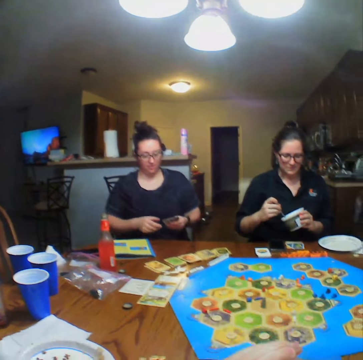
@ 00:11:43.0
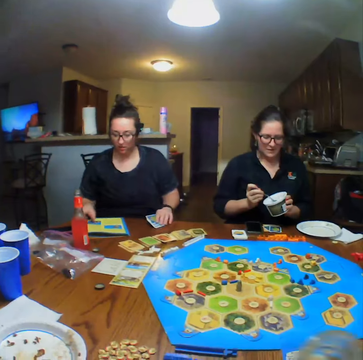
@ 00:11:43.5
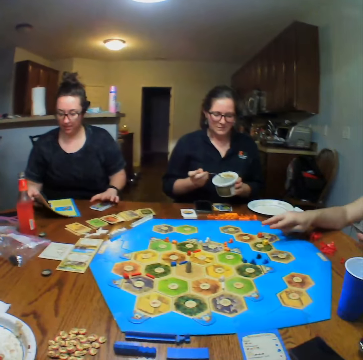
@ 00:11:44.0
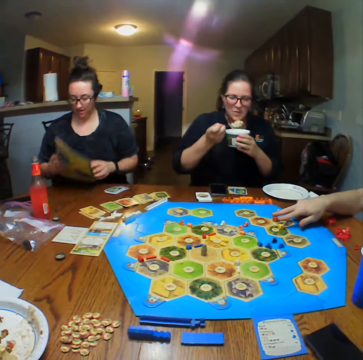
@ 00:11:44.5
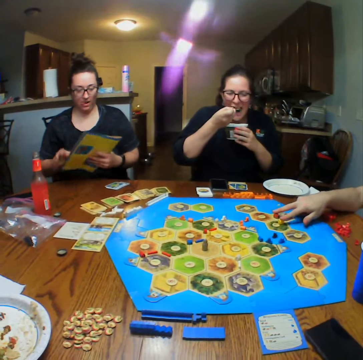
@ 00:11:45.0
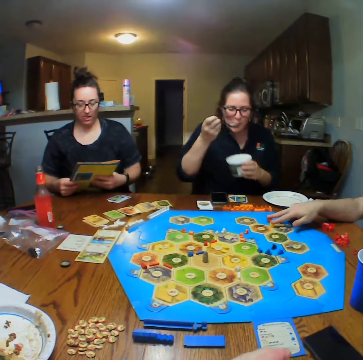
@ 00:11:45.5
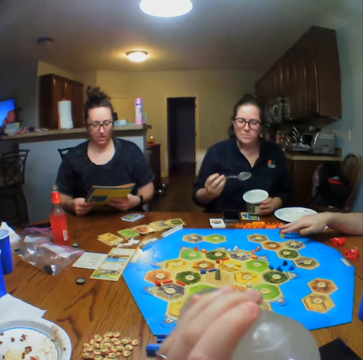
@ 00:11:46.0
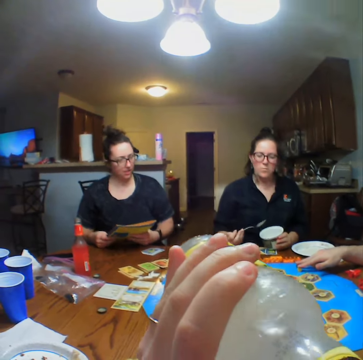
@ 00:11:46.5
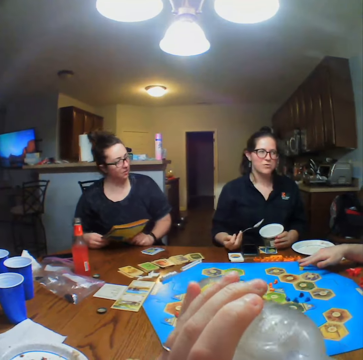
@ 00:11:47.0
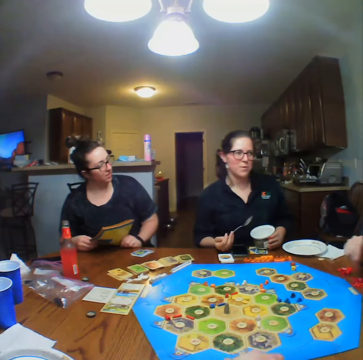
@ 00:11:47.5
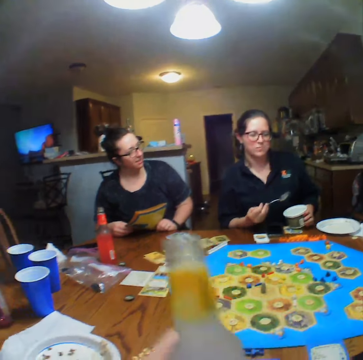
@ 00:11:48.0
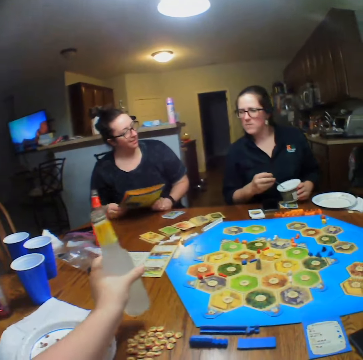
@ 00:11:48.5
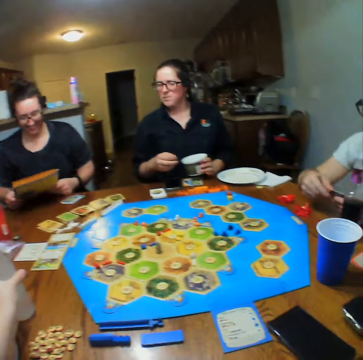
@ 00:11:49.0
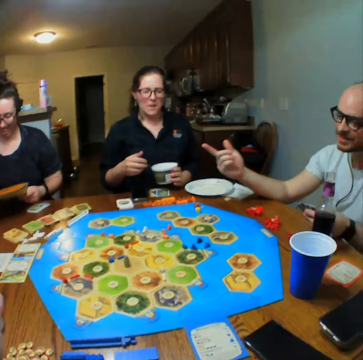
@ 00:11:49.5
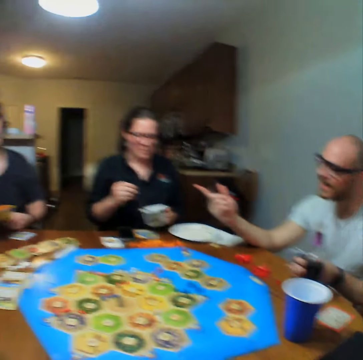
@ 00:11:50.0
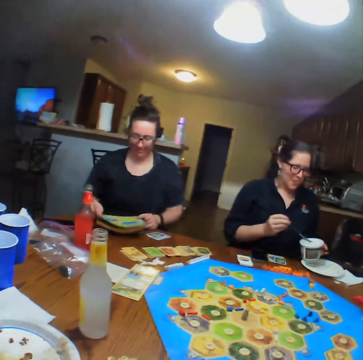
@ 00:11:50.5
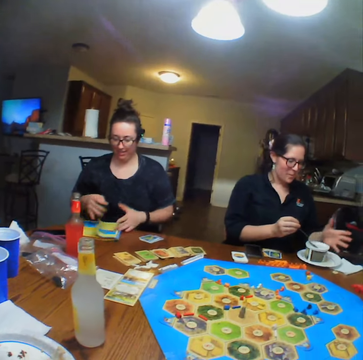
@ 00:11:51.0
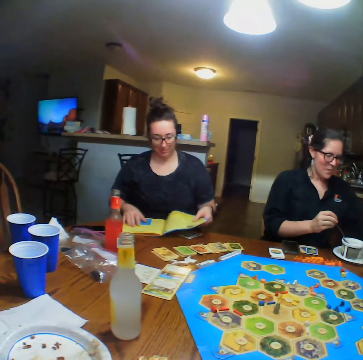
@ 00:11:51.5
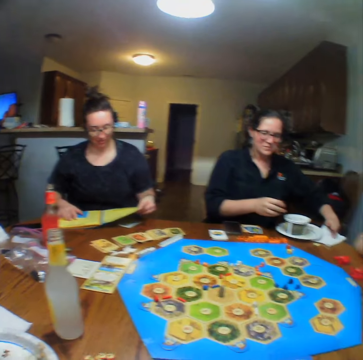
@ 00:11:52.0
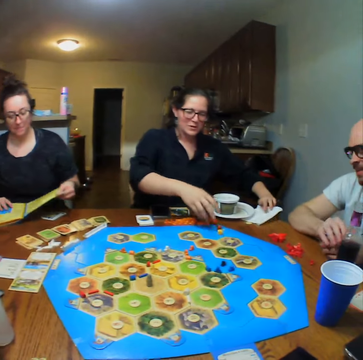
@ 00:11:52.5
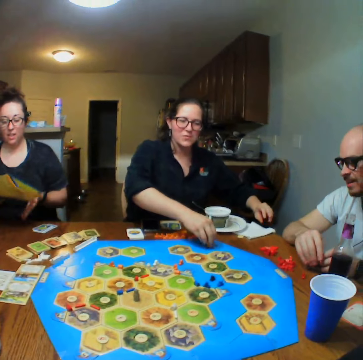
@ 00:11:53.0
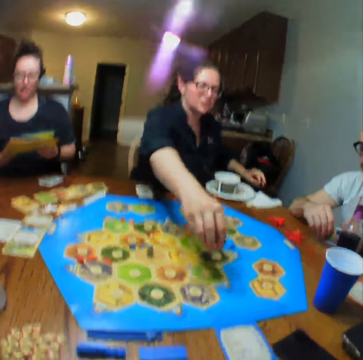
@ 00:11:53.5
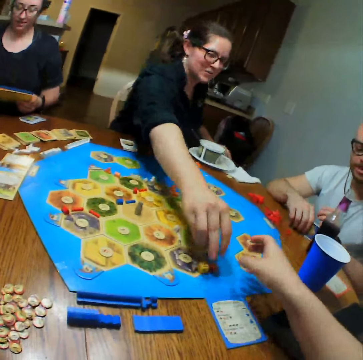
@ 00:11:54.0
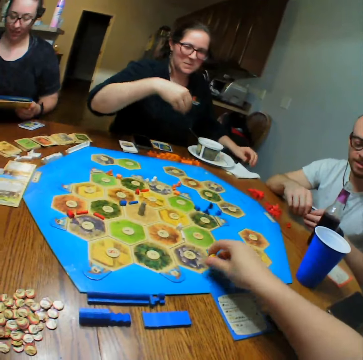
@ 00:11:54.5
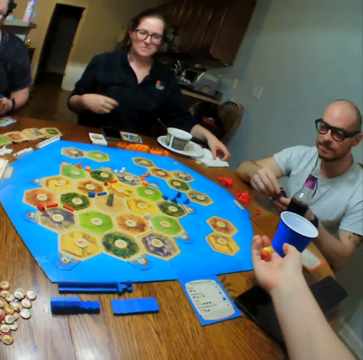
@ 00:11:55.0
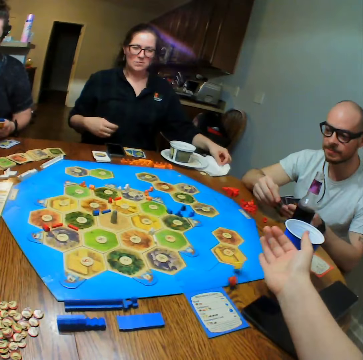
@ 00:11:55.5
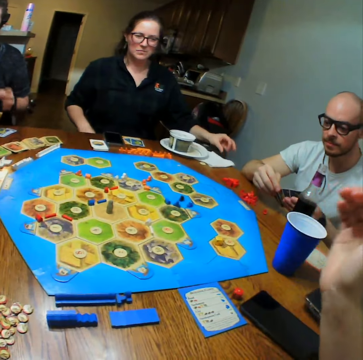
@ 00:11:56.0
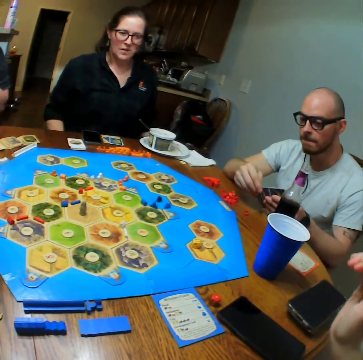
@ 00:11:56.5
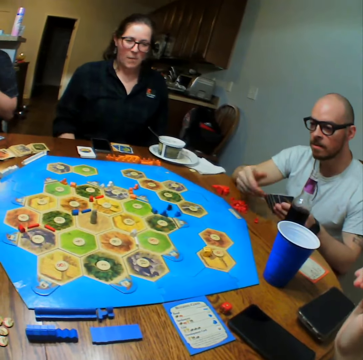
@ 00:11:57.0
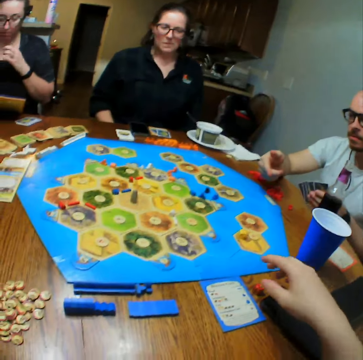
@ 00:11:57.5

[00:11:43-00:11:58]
A woman picks cards from the table. She picks a book from the table. A man moves the blocks on the board. The first woman looks at the book. Another woman eats the food from the tin. The camera wearer places the bottle of lemonade on the table. The man talks. The other woman places the tin on the table. The first woman places the book on the table. The camera wearer flips the page of the book. They look at the book. The other woman plays the poker and passes the dice to the camera wearer. The camera wearer picks the dice from the table. They throw the dice on the table.

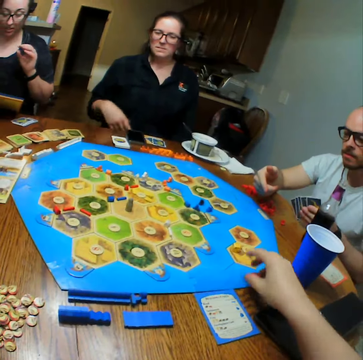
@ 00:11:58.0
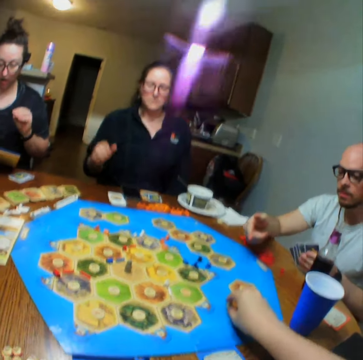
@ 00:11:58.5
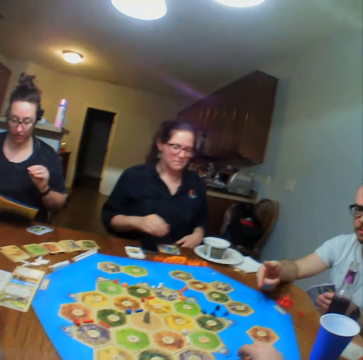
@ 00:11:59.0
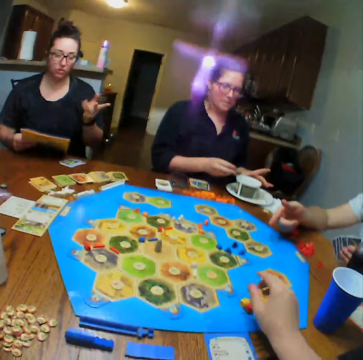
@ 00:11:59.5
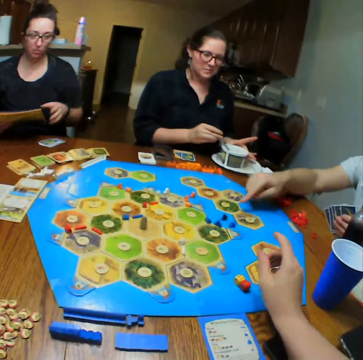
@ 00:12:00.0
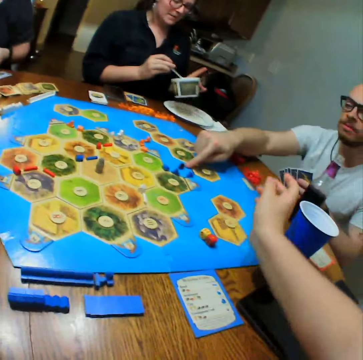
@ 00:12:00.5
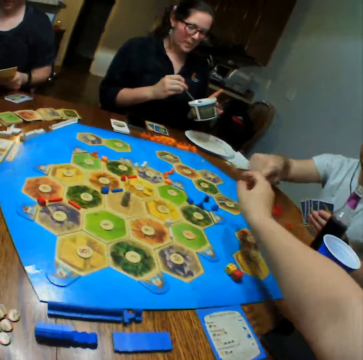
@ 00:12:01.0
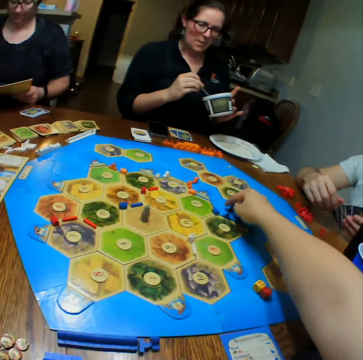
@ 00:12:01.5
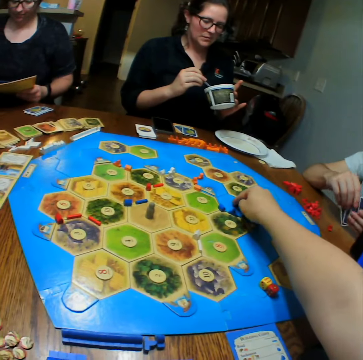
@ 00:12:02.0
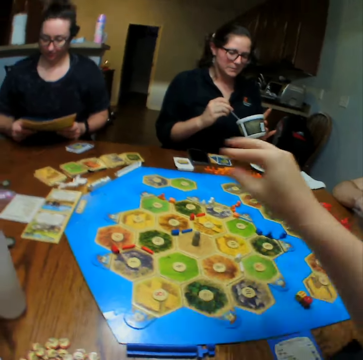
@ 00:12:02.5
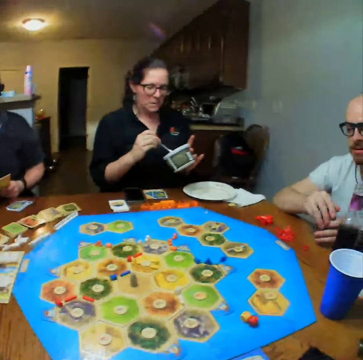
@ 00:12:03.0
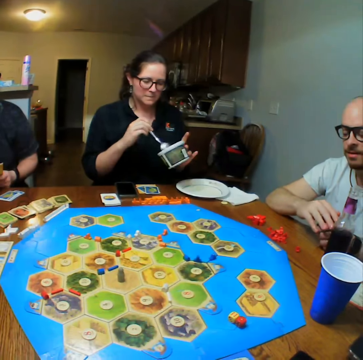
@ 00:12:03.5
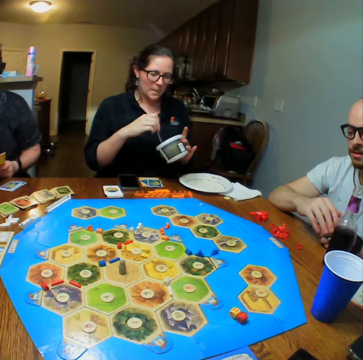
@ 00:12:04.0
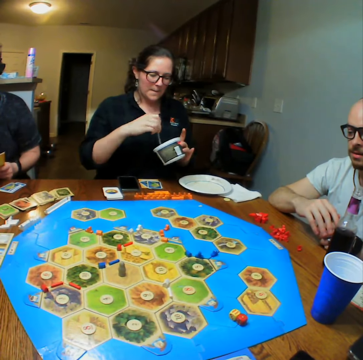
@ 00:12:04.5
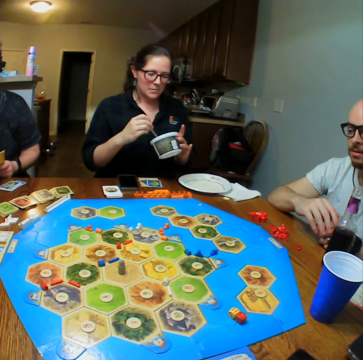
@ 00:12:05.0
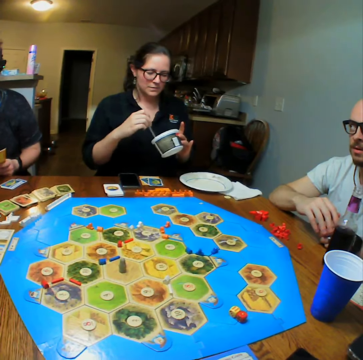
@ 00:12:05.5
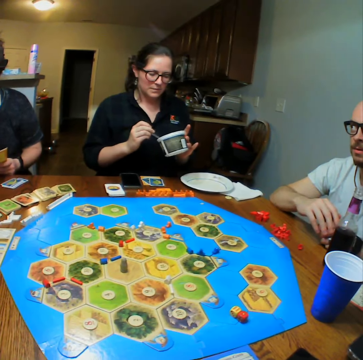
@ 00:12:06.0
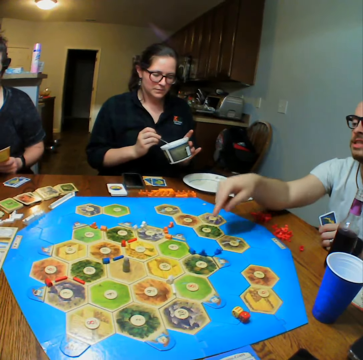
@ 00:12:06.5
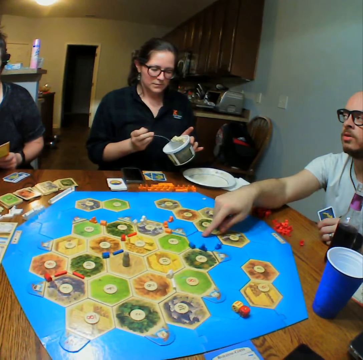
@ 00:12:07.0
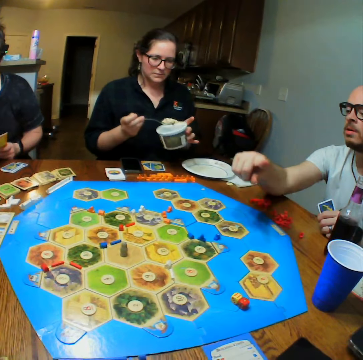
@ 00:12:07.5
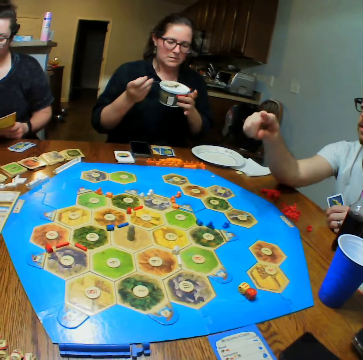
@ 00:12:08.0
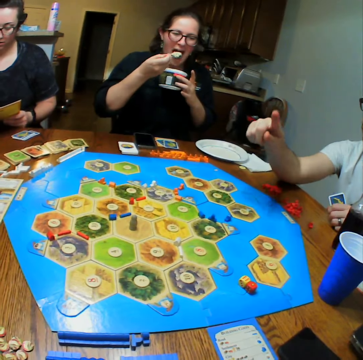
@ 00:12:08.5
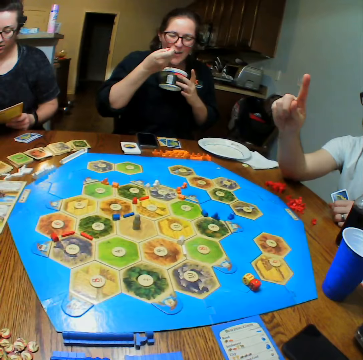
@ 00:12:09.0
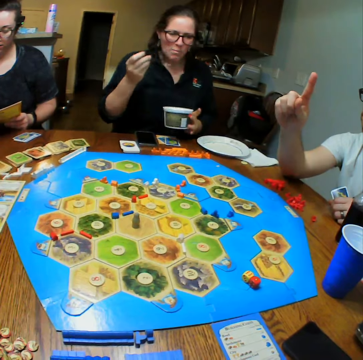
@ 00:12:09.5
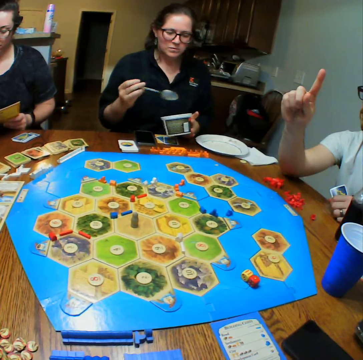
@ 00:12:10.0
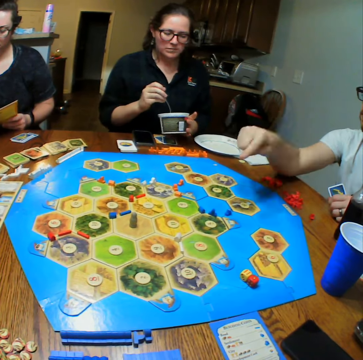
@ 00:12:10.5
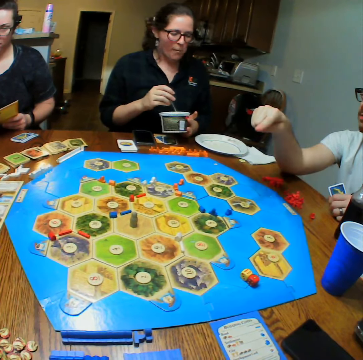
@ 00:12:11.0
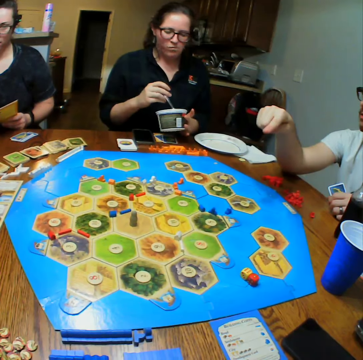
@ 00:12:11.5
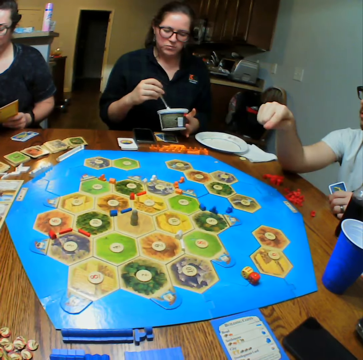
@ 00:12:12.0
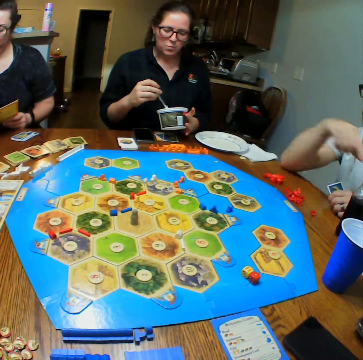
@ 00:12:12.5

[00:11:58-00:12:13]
The camera wearer holds the dice on the board. A woman eats. The woman eats the food from the tin.

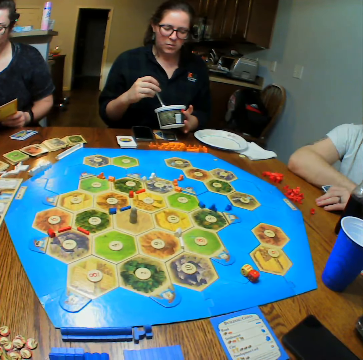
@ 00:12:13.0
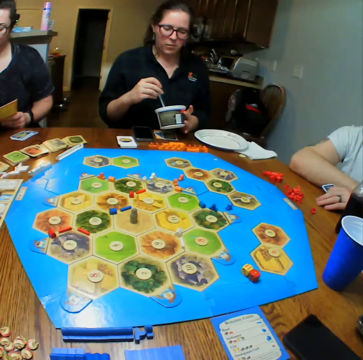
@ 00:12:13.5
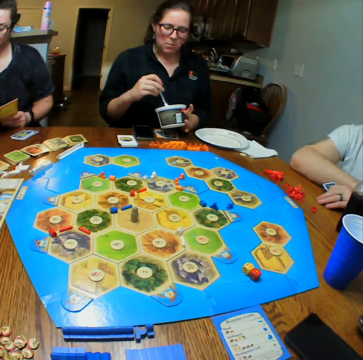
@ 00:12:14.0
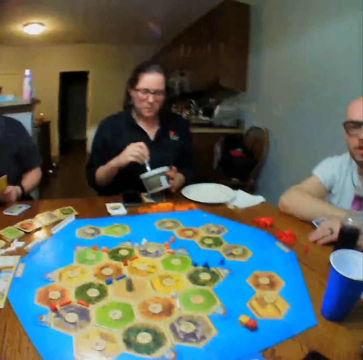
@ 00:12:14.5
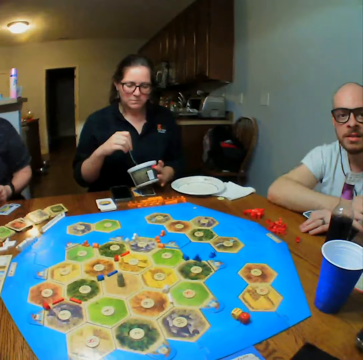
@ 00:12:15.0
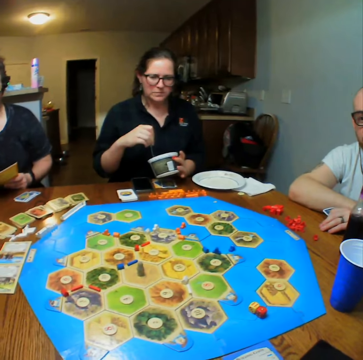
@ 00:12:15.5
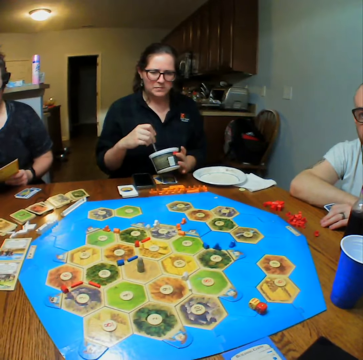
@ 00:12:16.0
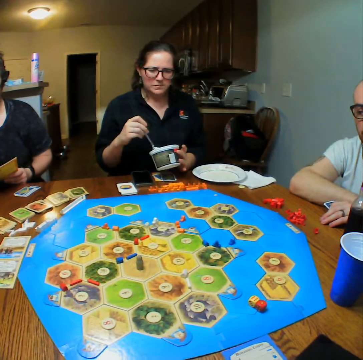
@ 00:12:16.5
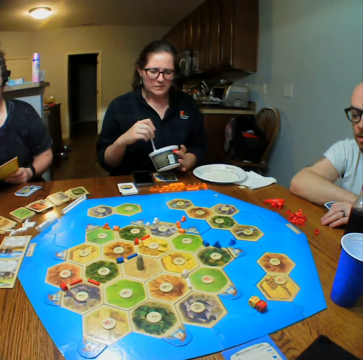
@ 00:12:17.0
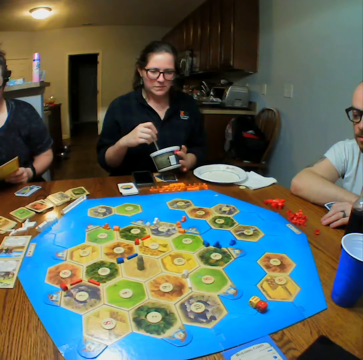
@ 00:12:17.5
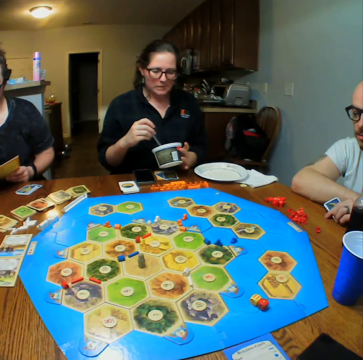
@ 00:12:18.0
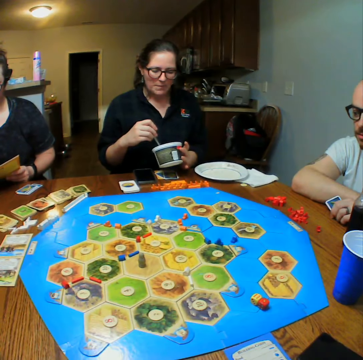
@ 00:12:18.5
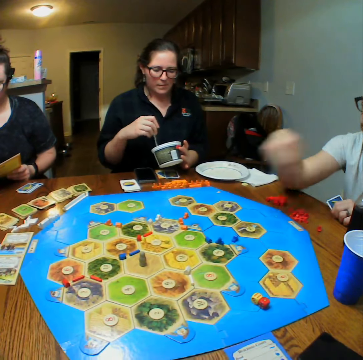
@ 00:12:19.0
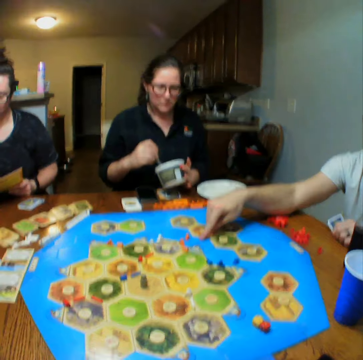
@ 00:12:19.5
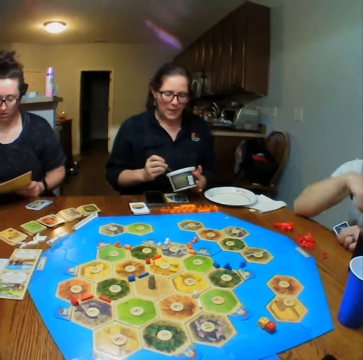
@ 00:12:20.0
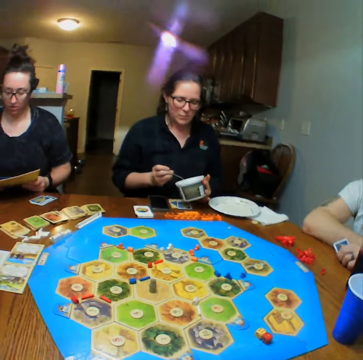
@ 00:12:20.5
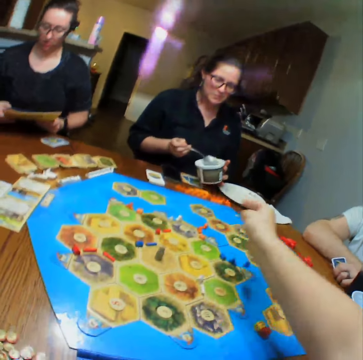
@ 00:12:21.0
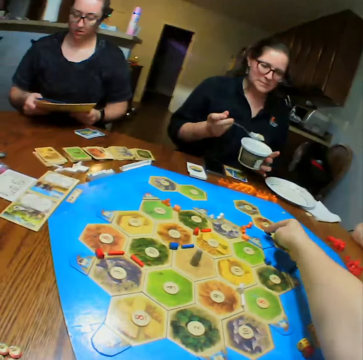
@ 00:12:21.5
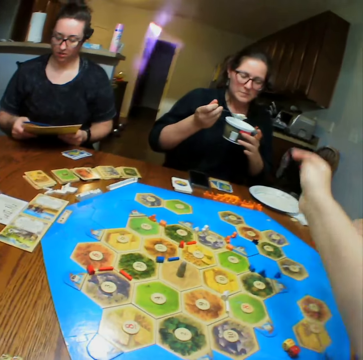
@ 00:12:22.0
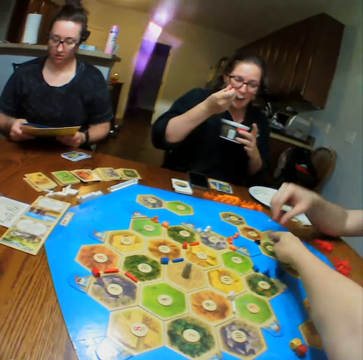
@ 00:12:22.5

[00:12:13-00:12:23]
A man talks. The camera wearer plays the poker. They place a block on the board.
